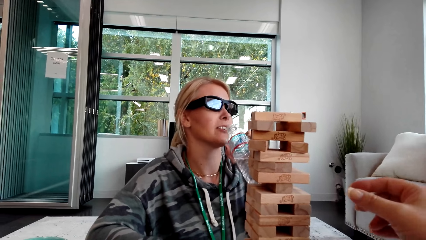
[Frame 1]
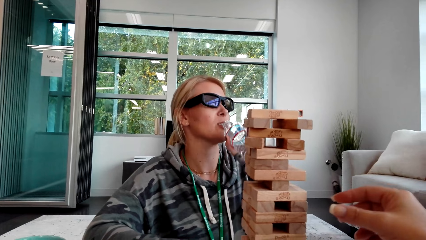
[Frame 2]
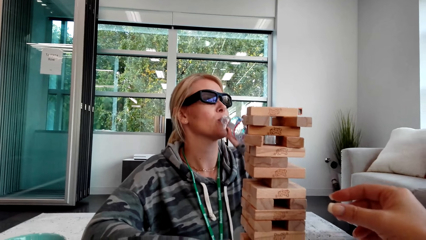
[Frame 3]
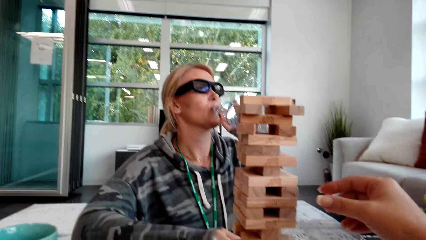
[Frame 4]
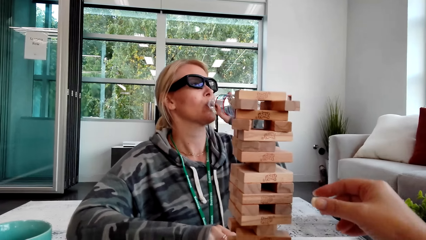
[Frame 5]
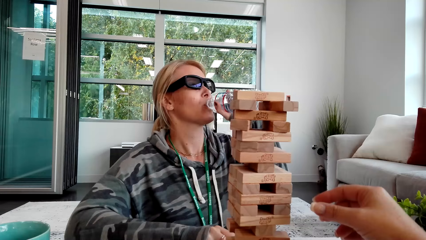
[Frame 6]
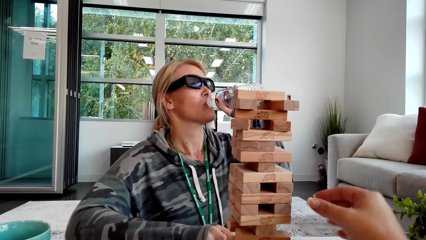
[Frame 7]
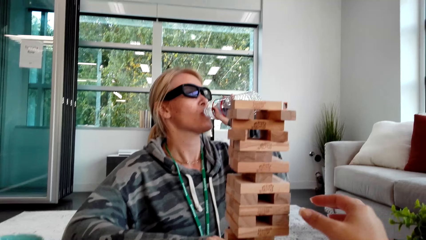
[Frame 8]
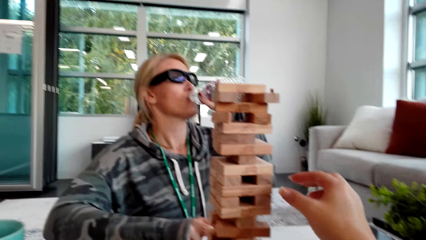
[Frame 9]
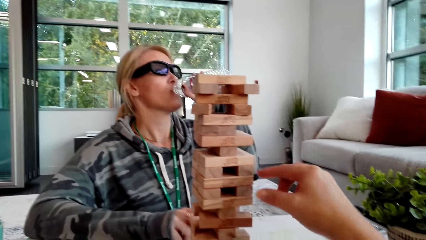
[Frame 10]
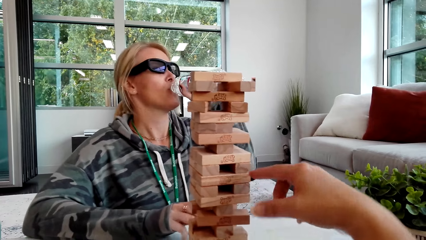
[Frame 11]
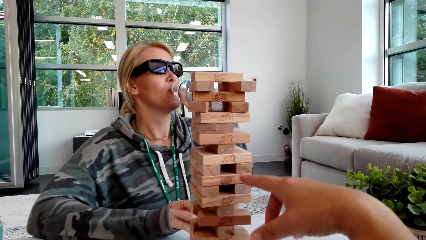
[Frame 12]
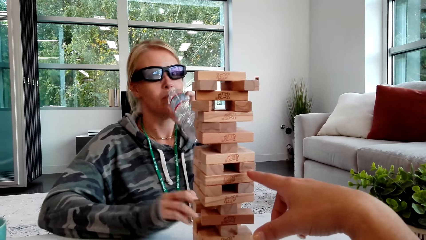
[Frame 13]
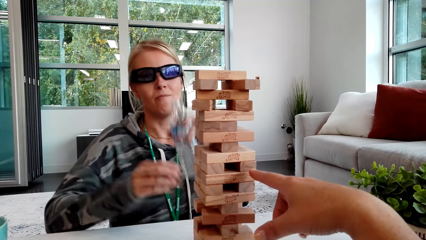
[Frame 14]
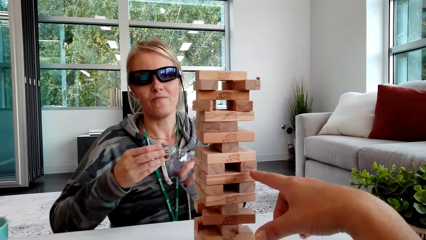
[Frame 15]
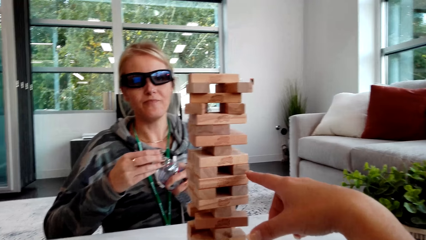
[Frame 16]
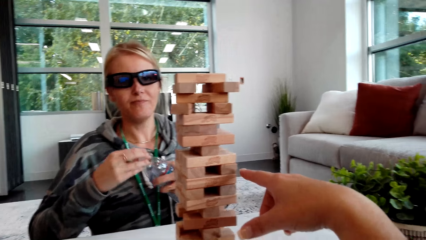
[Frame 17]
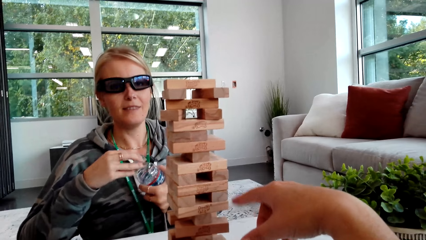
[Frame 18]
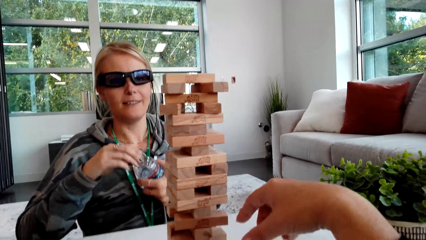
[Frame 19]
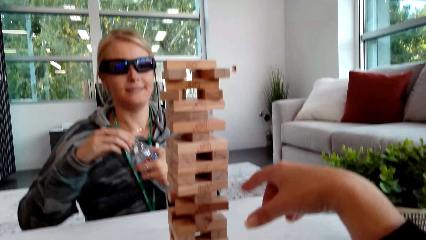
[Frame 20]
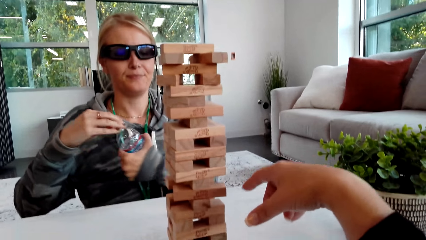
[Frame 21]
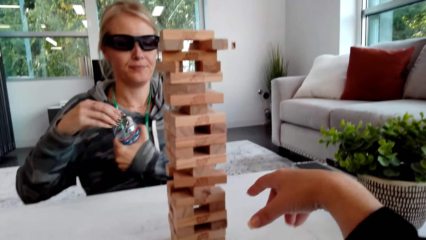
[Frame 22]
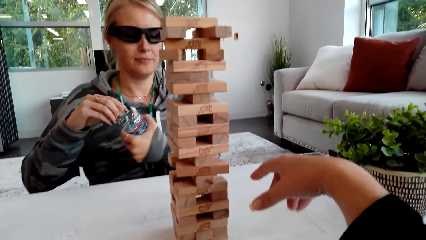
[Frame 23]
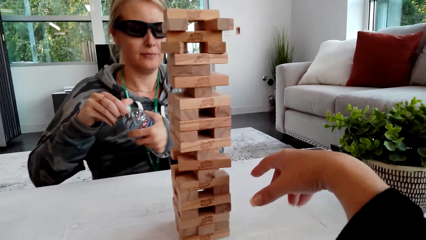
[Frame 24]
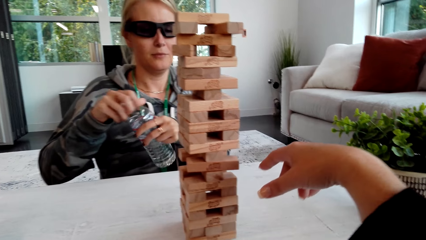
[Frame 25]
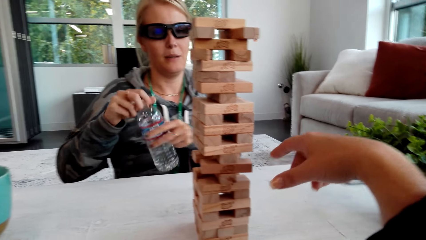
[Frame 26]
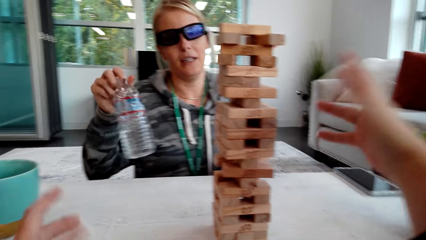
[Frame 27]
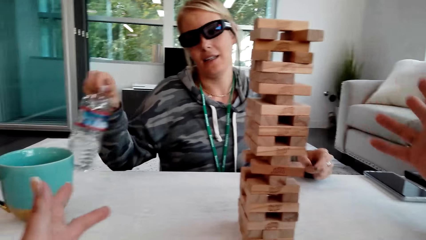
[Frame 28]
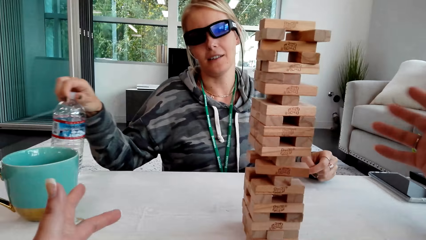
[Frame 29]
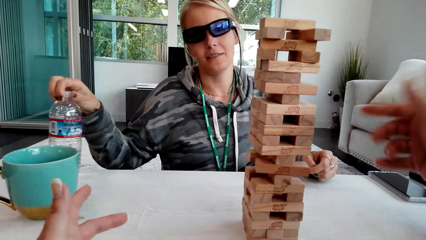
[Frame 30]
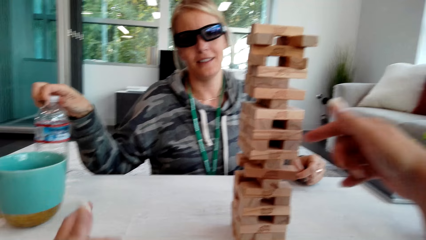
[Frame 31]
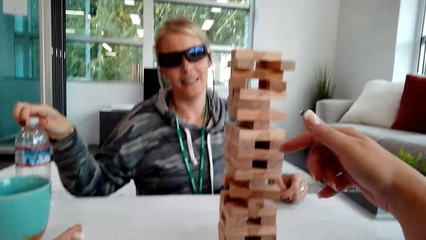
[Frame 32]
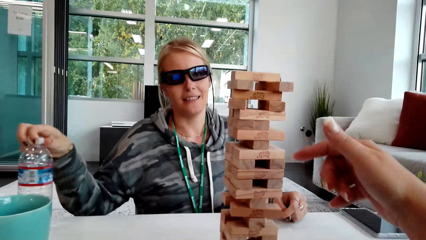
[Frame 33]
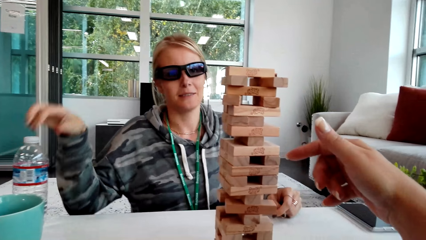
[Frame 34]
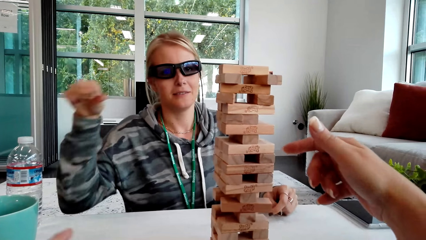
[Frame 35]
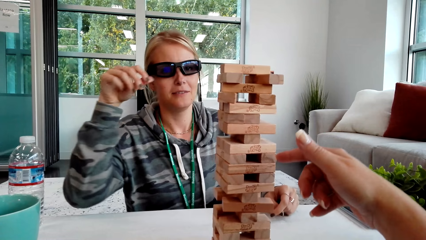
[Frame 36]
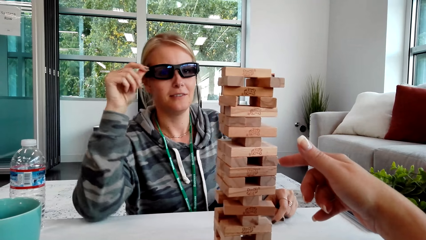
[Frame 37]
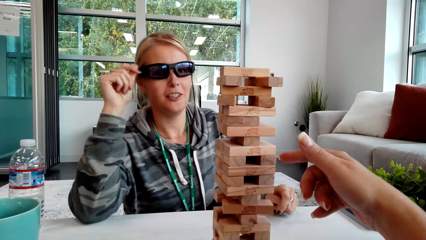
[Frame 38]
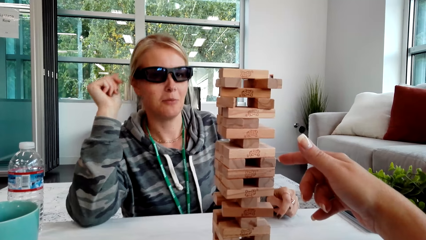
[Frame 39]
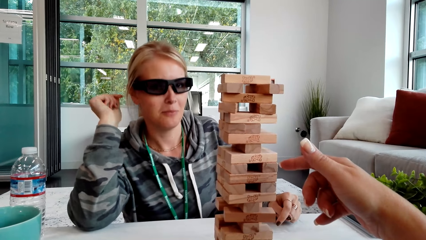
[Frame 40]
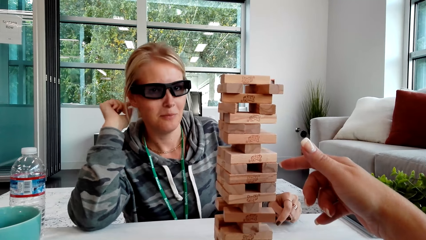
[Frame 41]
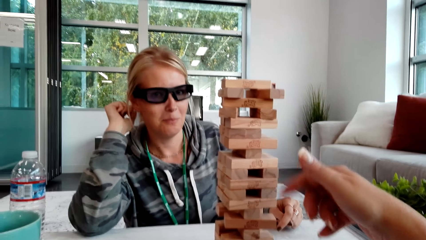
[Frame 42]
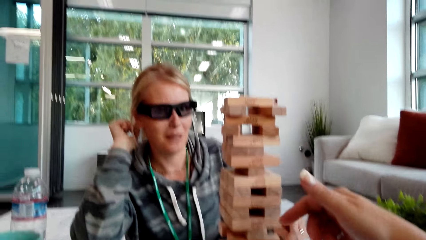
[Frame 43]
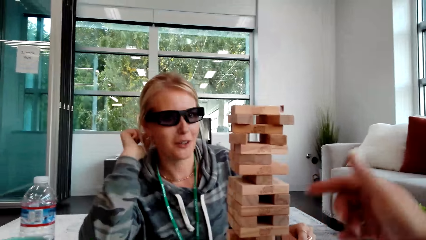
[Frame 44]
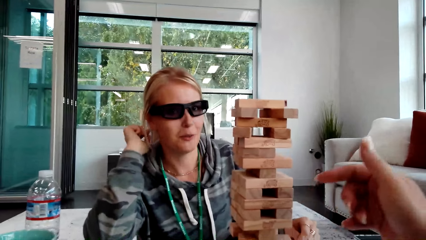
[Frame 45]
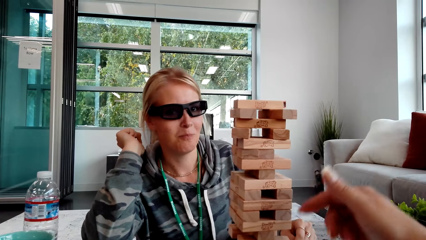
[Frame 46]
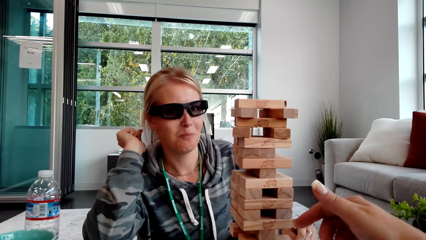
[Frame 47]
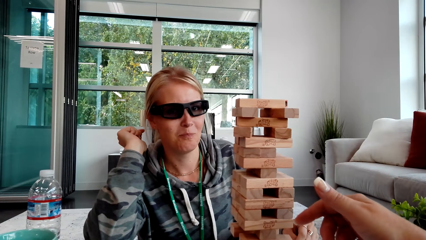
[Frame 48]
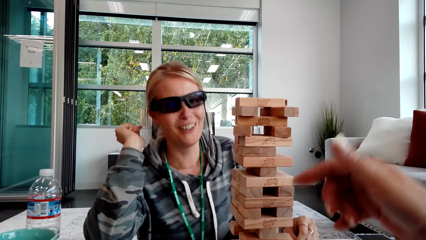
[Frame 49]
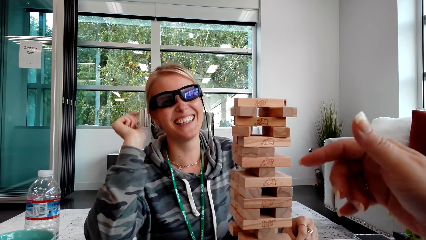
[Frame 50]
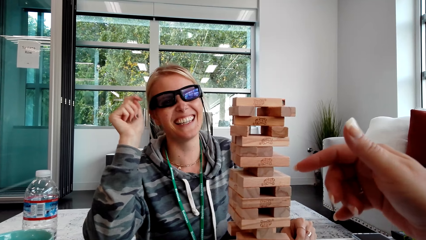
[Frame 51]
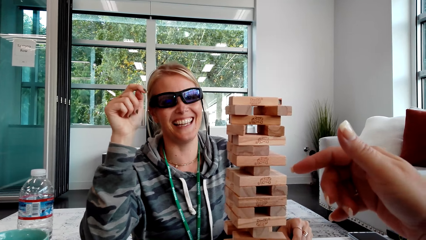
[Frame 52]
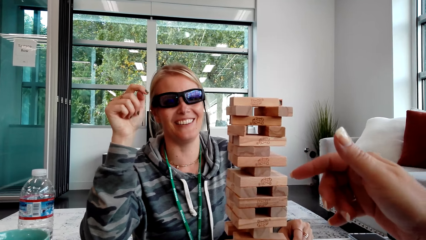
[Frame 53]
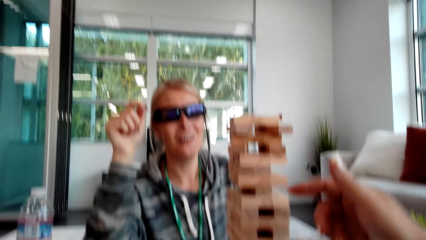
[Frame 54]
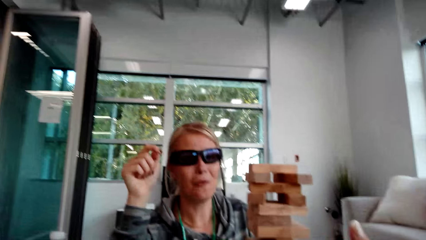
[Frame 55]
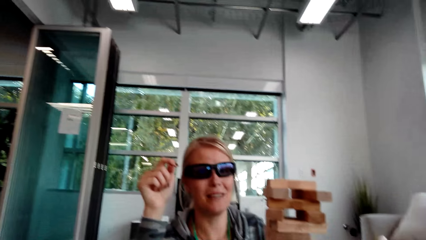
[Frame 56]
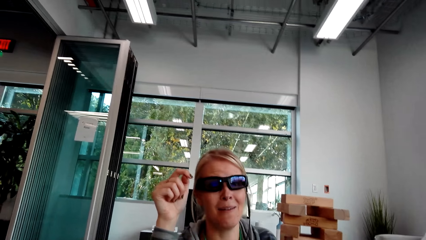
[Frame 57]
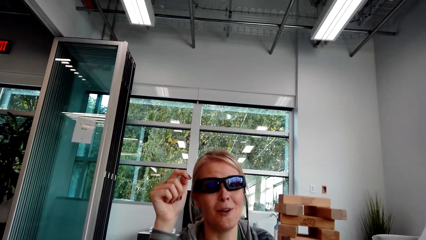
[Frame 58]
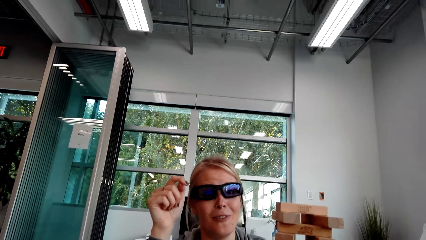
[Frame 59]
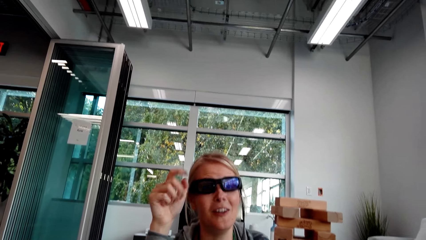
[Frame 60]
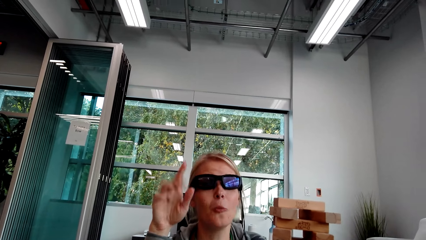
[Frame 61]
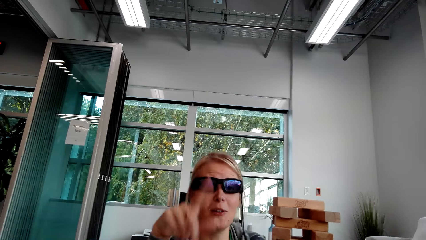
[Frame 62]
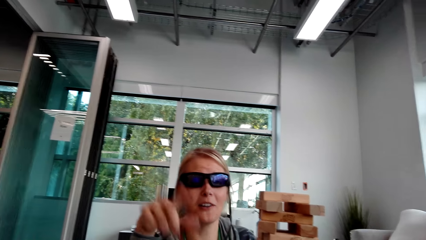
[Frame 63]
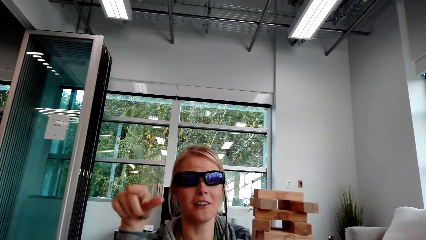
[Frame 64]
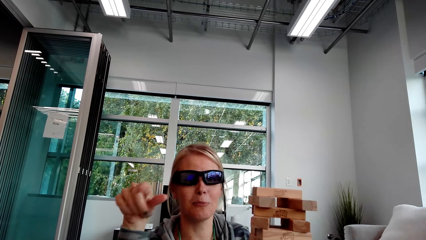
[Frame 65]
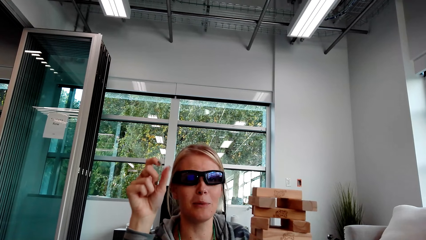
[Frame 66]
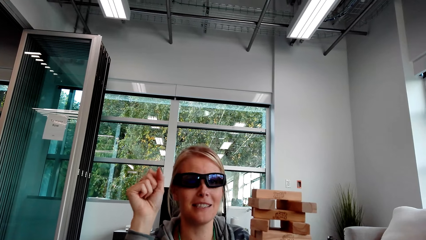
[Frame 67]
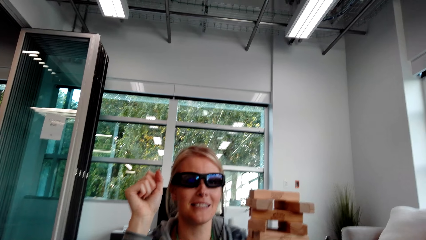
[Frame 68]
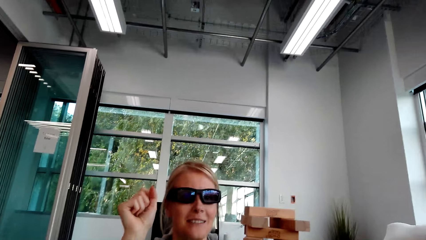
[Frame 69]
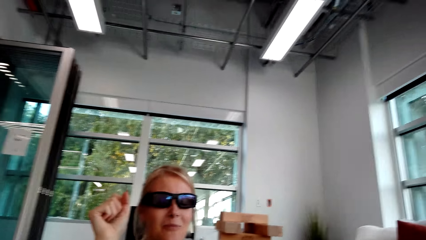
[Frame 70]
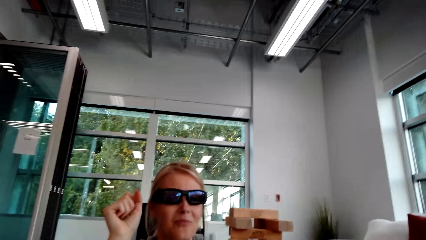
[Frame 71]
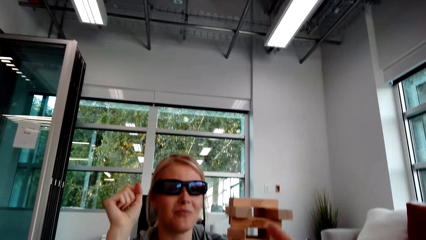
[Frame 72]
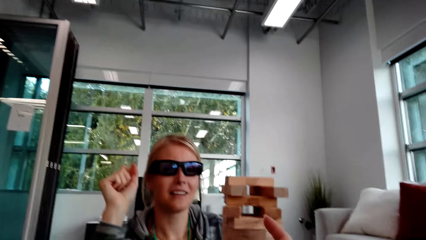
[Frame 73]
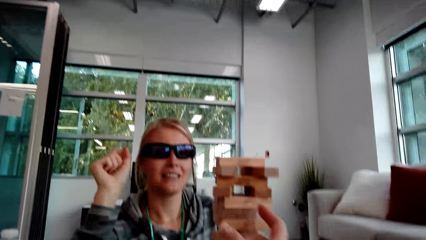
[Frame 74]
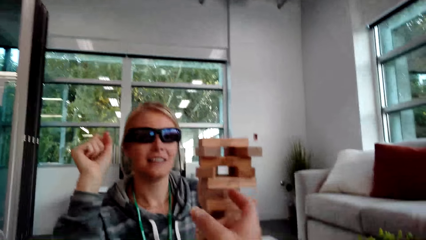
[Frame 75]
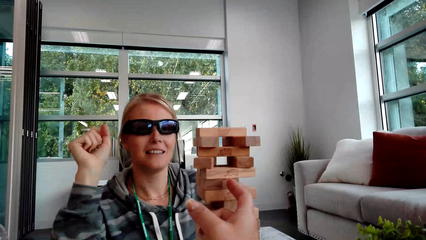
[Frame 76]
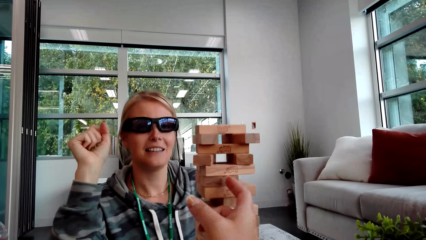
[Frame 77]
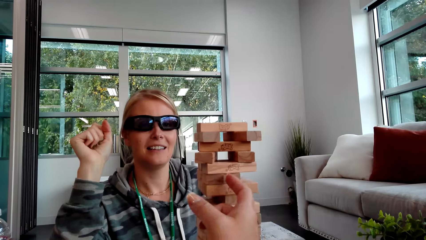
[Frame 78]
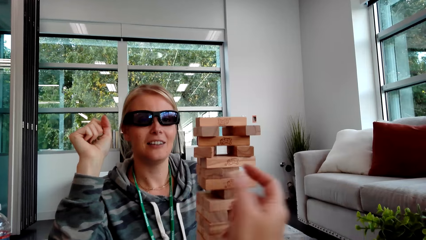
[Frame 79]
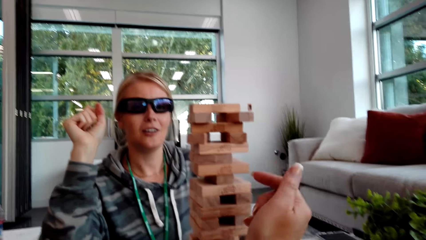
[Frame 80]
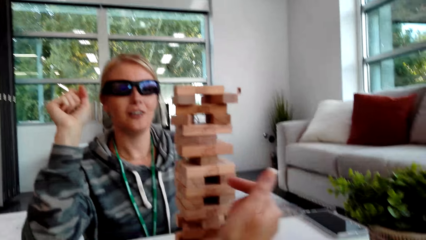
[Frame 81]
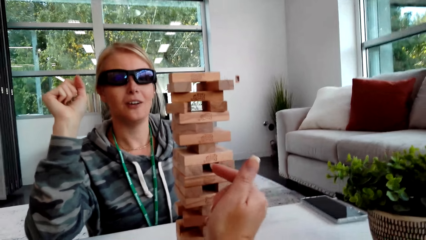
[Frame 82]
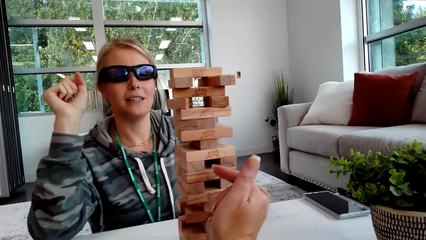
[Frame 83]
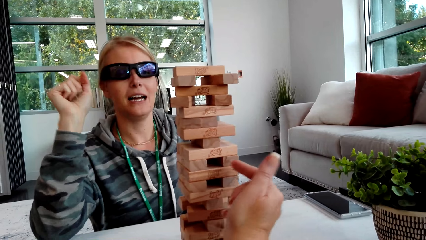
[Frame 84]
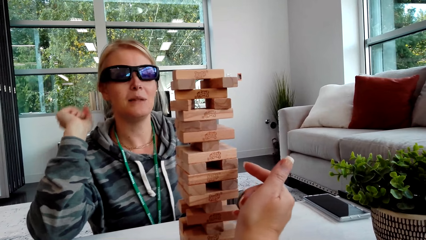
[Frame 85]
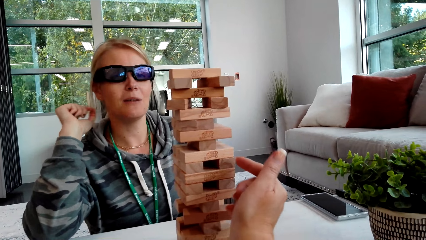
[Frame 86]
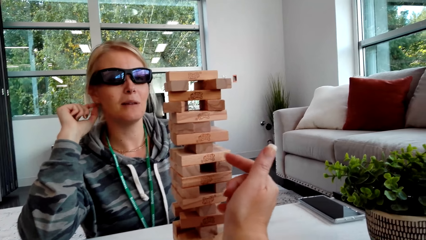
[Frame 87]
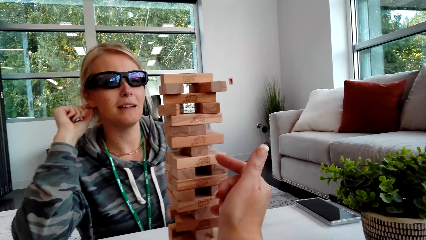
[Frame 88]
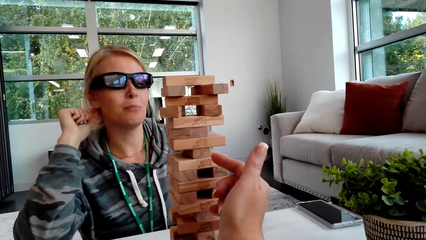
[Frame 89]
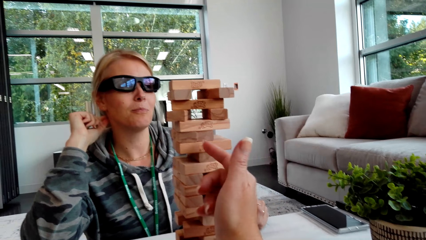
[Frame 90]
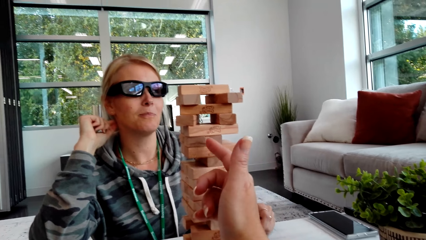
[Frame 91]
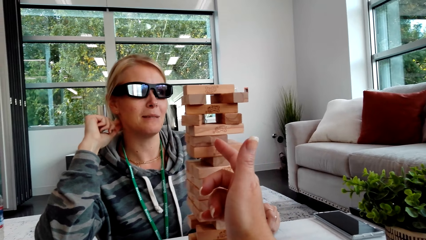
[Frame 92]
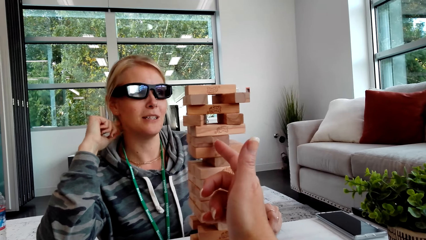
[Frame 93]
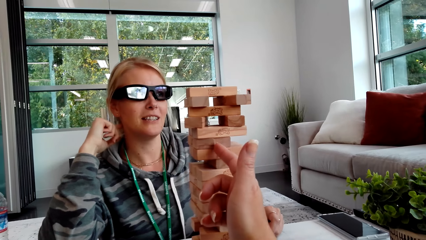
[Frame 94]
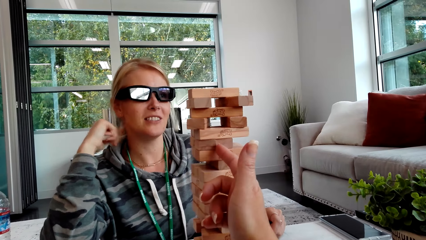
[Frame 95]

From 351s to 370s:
The camera wearer moves the hand. A woman drinks the water, closes the water bottle, puts the bottle on the table and touches the hair. The camera wearer moves the hand. The woman talks, moves the hand and interacts with the camera wearer. The camera wearer moves the hand.
